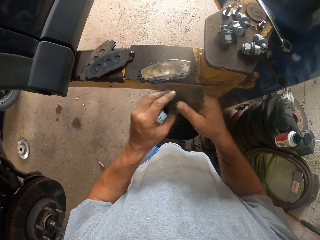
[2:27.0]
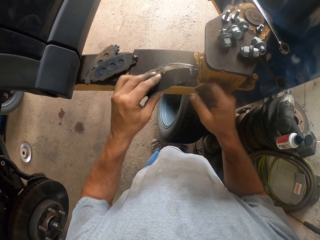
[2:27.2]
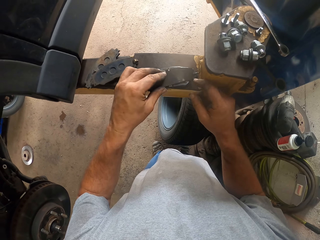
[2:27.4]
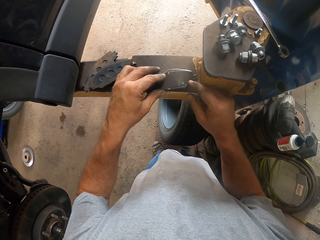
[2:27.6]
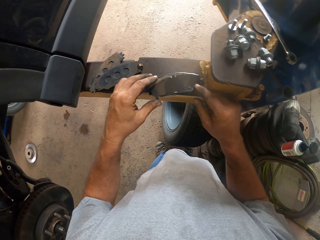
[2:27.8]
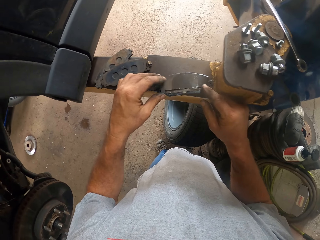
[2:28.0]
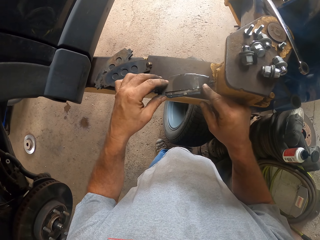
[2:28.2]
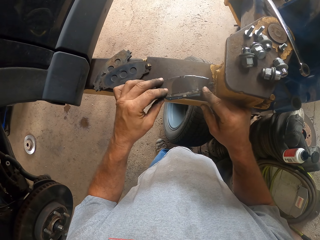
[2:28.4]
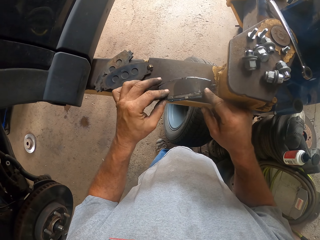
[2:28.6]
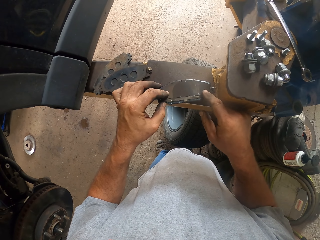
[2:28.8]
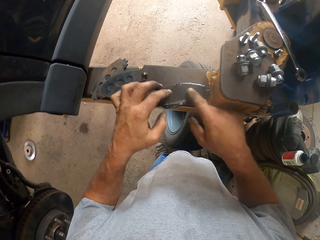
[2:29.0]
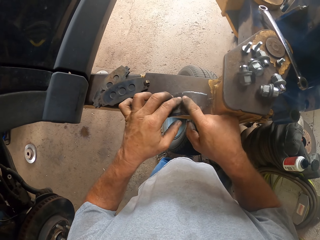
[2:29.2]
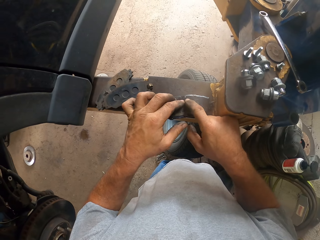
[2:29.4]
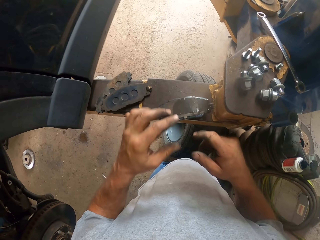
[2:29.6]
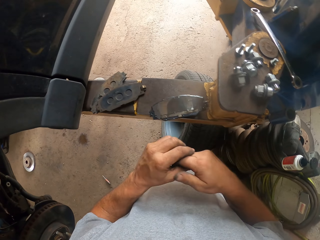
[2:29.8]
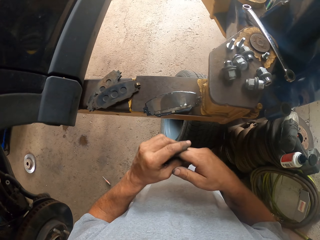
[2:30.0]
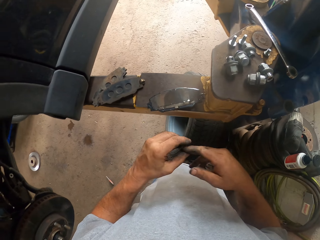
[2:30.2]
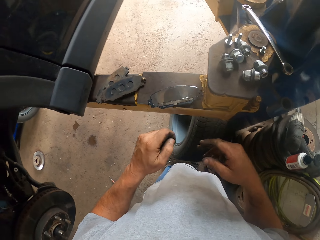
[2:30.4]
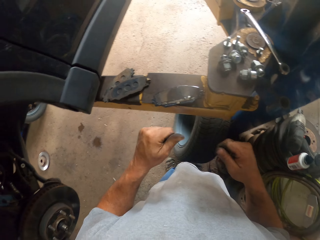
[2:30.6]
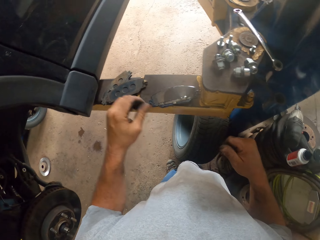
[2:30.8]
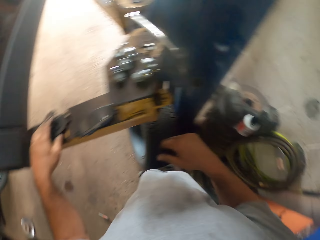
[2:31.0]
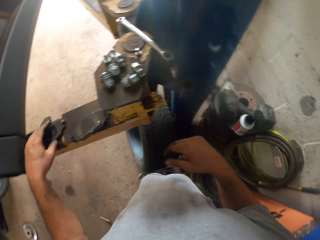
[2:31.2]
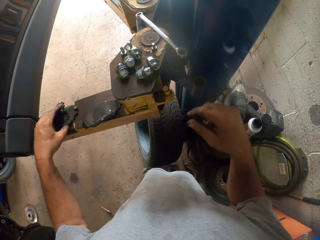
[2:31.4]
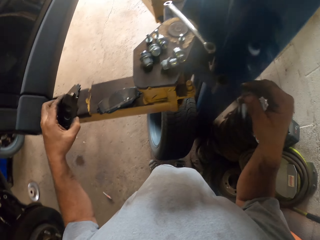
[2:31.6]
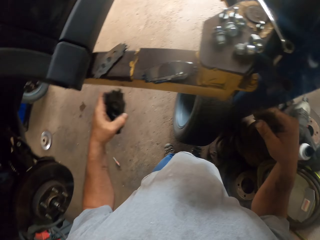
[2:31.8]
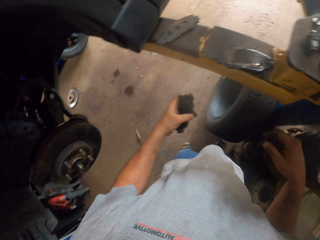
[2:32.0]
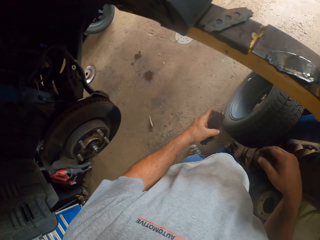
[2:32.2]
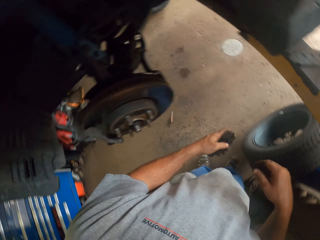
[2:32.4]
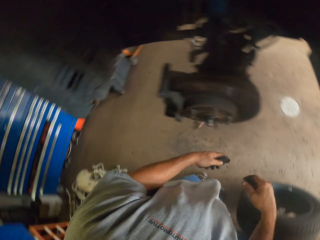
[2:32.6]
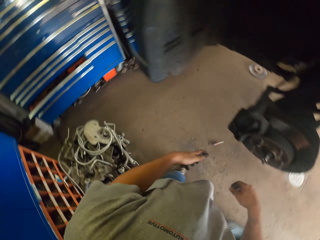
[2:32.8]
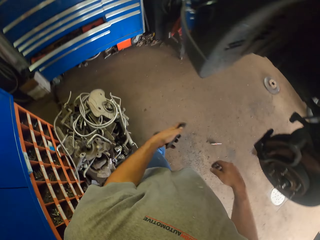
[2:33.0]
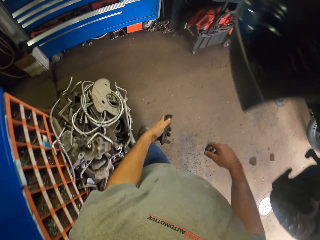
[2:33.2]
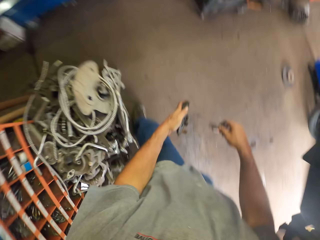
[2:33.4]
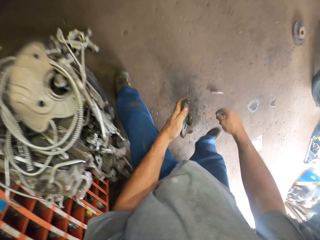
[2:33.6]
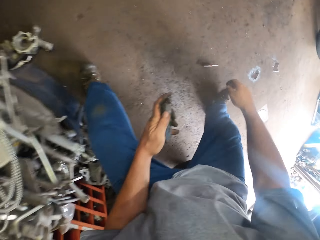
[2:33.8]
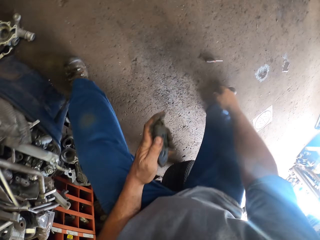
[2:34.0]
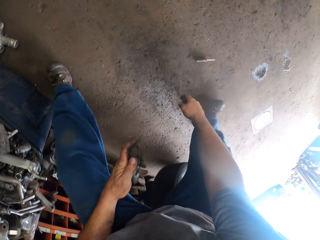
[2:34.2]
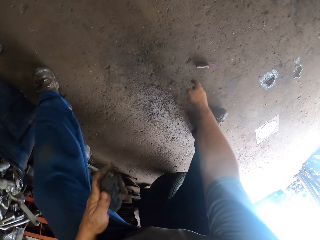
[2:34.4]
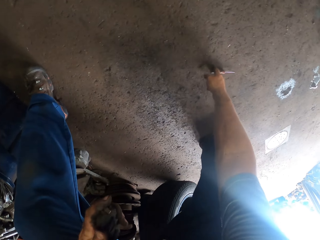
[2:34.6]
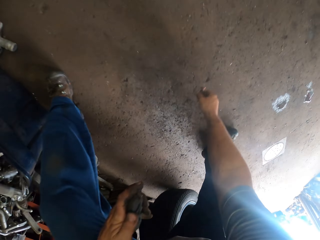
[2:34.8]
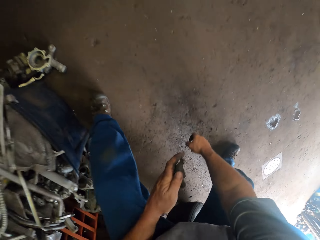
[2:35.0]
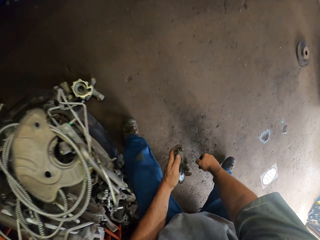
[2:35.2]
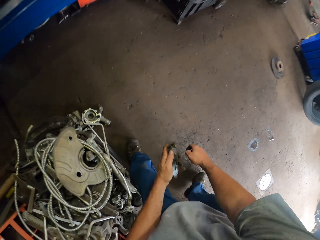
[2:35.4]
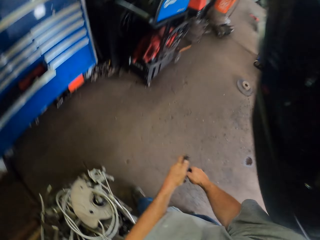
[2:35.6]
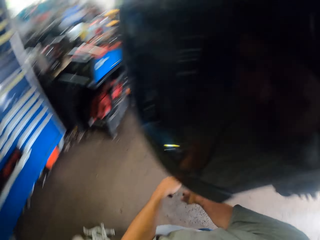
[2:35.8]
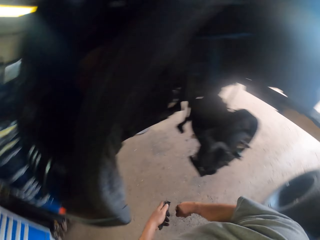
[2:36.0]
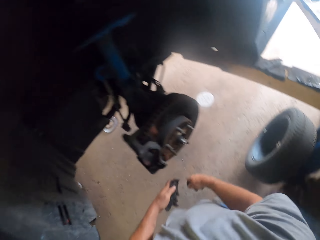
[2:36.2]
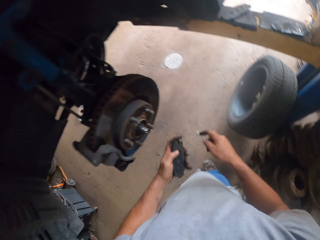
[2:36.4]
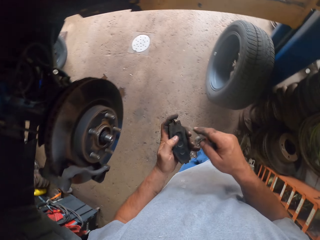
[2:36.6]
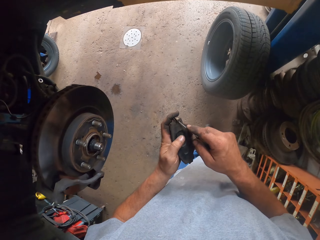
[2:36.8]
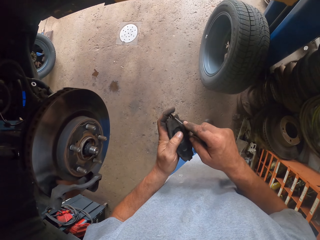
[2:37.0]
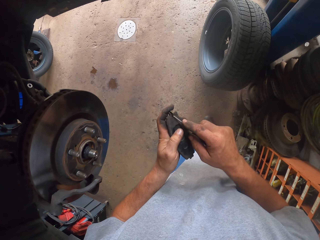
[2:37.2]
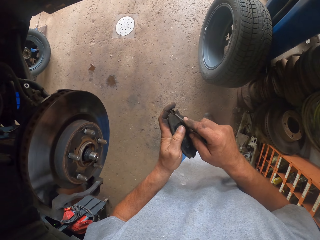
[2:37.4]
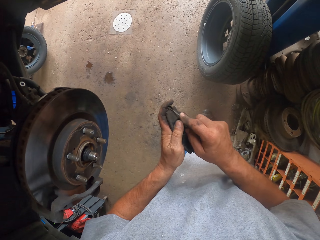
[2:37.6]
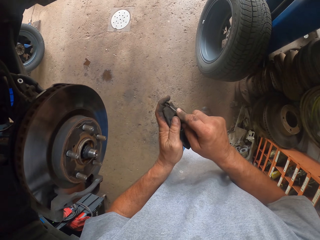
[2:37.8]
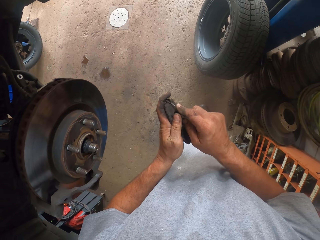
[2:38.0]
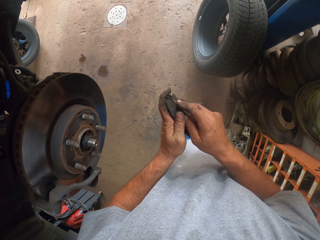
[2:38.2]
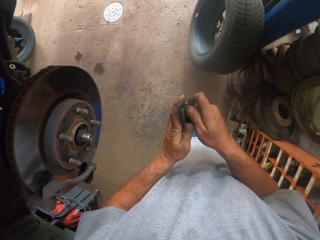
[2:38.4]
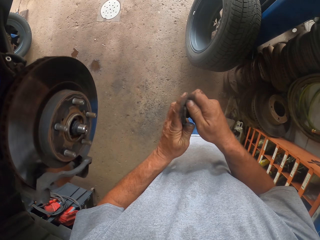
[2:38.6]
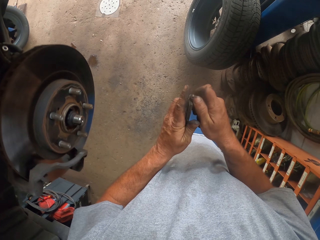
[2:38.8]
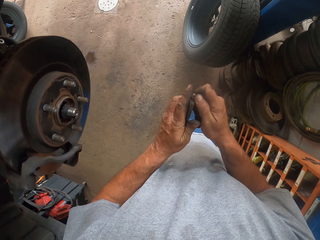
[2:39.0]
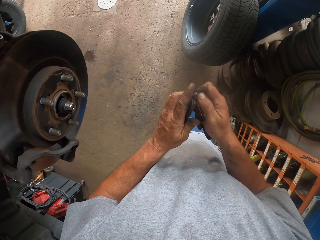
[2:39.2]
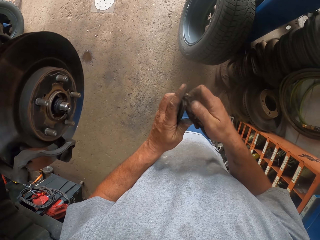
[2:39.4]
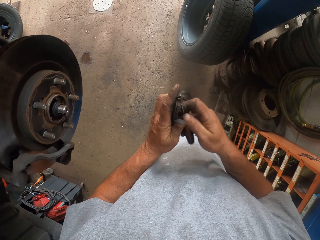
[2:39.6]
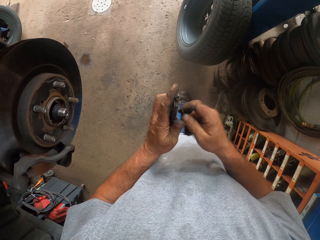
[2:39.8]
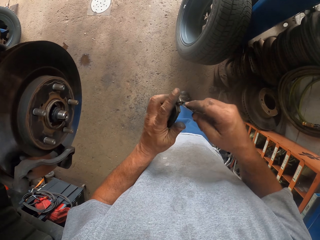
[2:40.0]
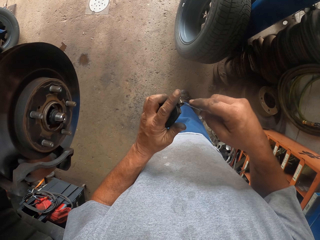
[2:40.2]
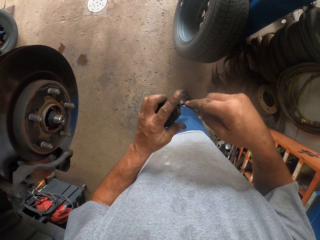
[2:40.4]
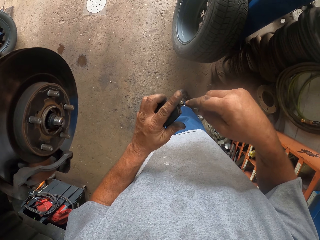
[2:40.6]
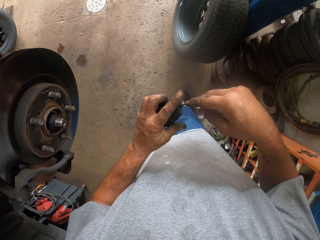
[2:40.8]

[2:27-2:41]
The camera wearer puts an object to the brake pad. They pick up a brake pad. They turn around. They pick up a screwdriver. They remove the holder.

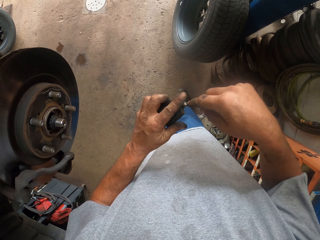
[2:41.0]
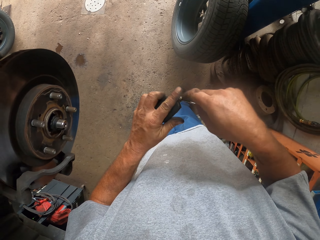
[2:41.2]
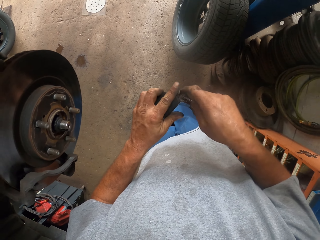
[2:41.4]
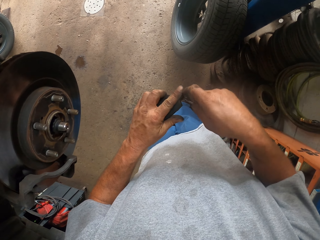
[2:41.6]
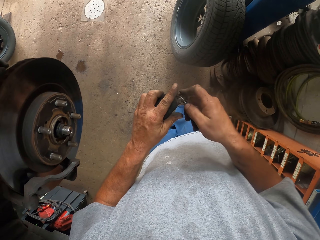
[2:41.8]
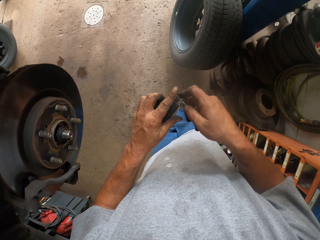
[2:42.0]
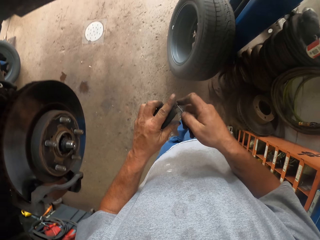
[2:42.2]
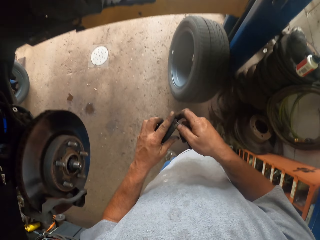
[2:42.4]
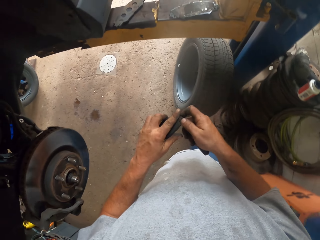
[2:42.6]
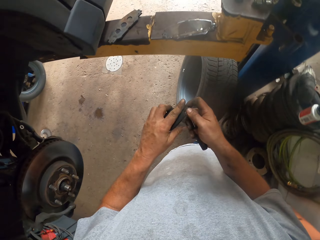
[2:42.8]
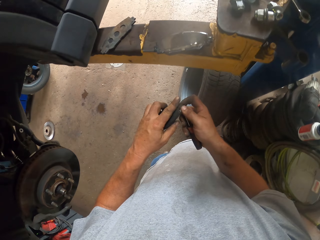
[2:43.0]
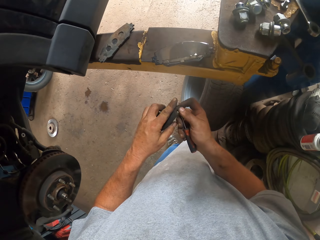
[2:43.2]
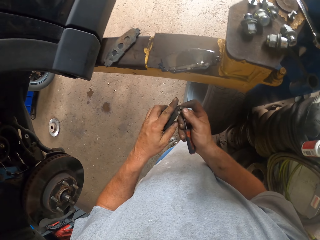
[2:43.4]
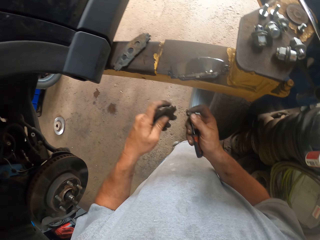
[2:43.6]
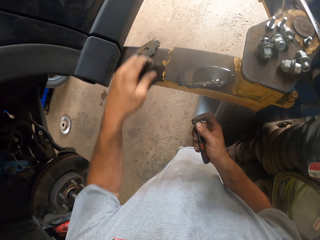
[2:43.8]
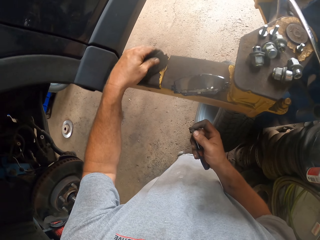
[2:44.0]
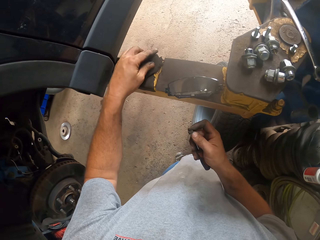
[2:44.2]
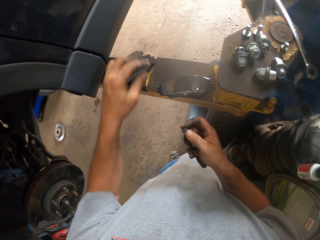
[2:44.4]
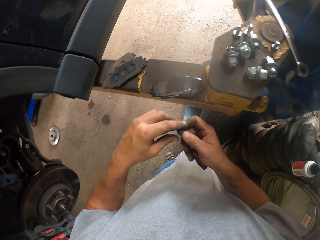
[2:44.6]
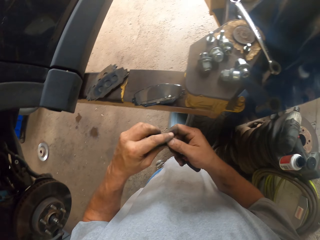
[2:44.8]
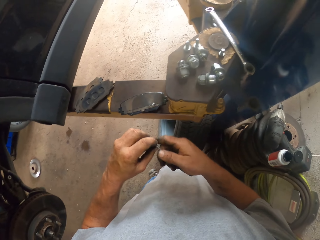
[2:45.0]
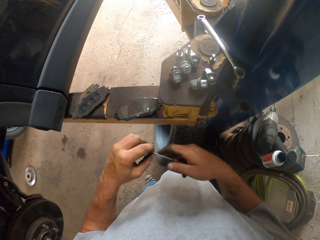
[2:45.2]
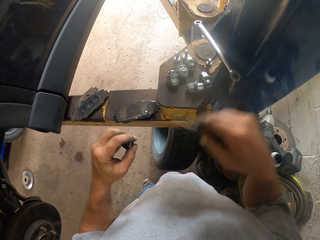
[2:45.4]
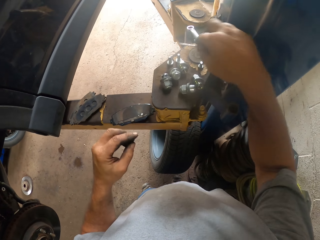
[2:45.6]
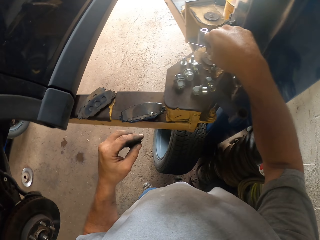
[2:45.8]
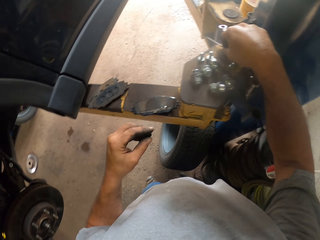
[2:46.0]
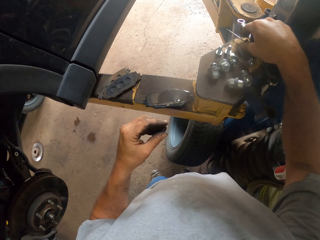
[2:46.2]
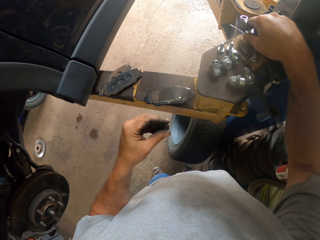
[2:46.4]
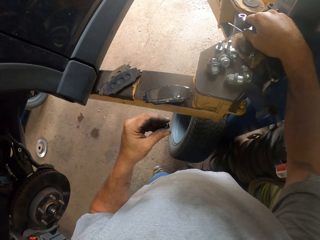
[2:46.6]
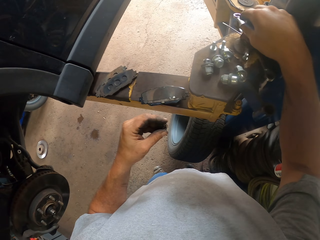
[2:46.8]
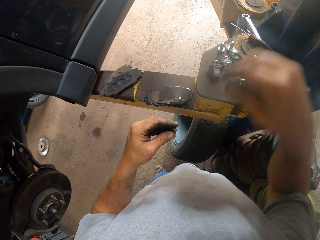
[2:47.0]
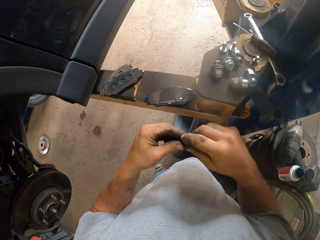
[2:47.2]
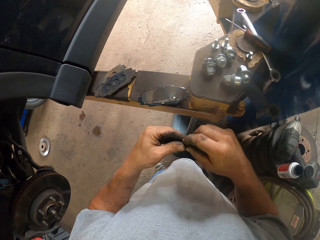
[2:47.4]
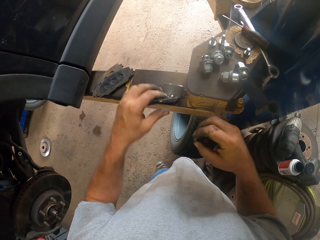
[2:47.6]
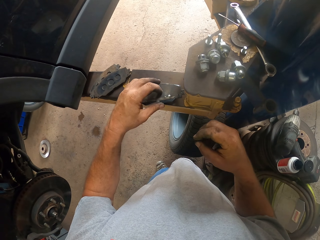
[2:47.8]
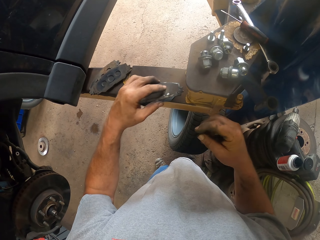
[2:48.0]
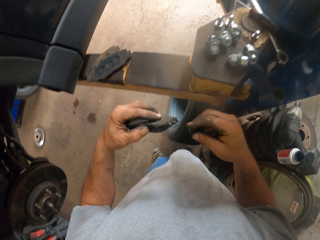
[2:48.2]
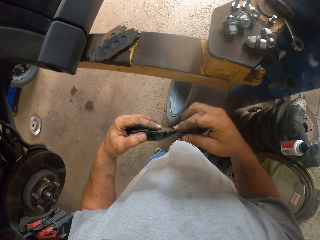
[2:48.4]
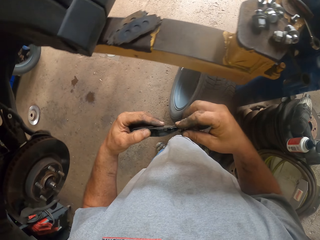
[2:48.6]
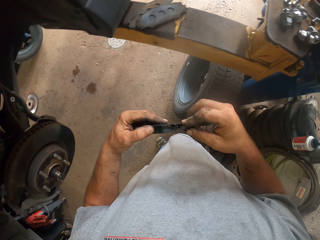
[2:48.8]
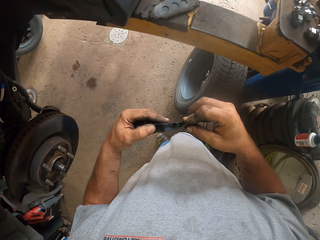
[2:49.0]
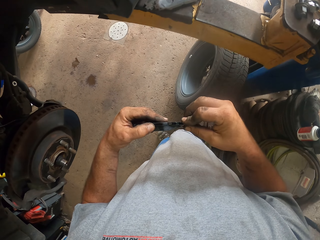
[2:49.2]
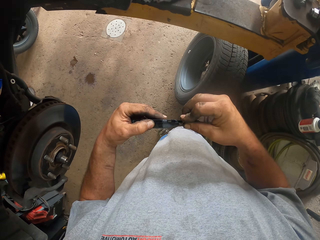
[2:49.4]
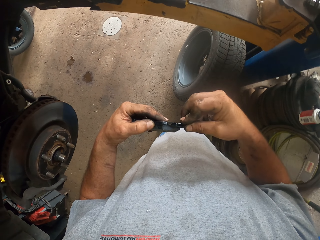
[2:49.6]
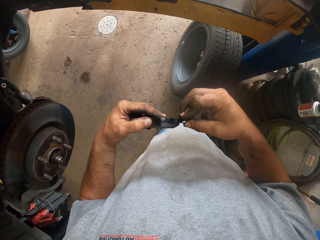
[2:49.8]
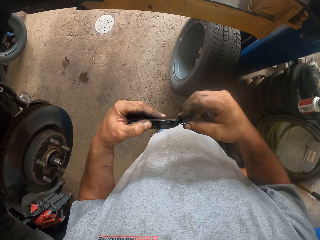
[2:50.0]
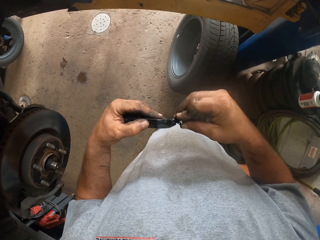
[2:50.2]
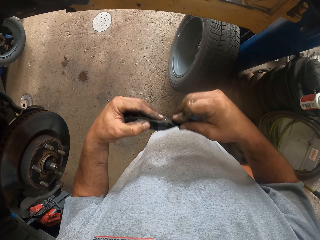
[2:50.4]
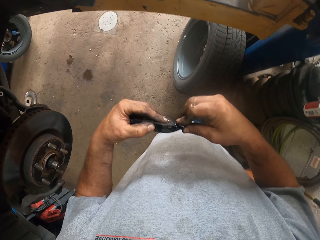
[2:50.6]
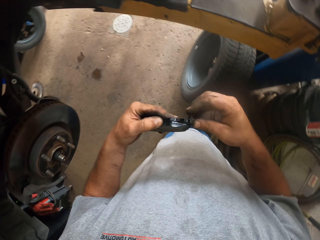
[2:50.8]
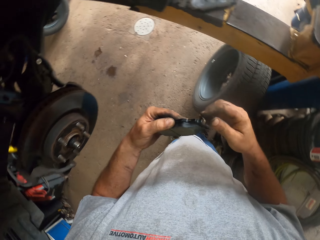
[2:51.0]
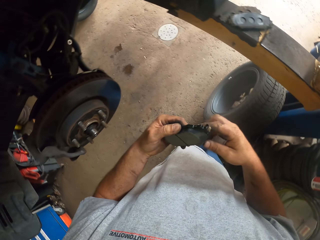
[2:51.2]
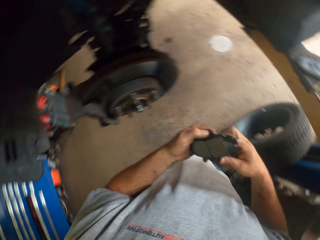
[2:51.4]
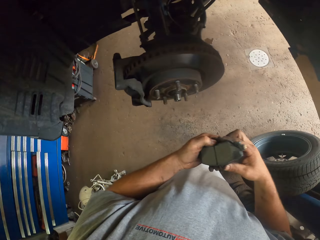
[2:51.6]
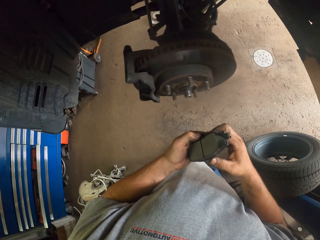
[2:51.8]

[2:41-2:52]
The camera wearer drops the brake pad. They drop the screwdriver. They pick up a brake pad. They put the holder to the brake pad.
